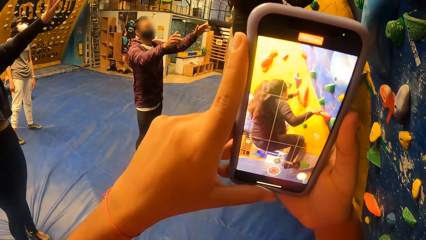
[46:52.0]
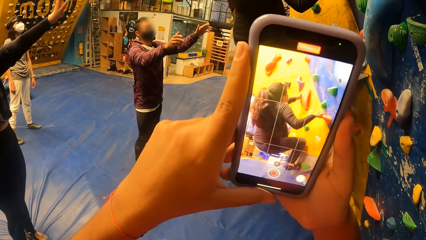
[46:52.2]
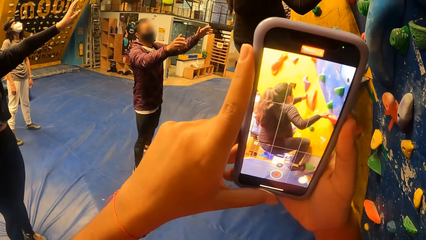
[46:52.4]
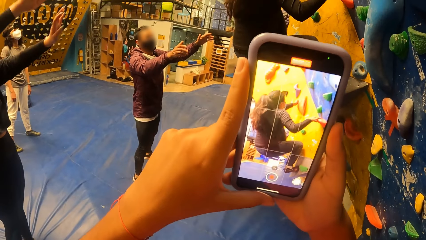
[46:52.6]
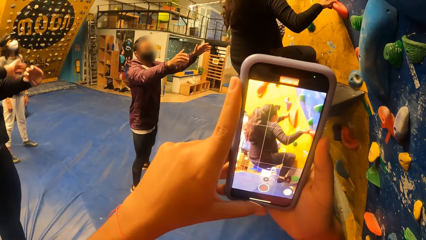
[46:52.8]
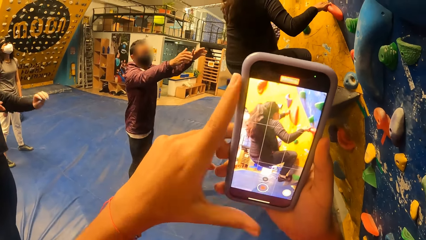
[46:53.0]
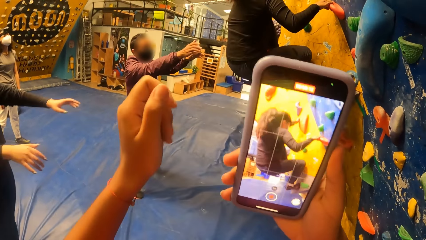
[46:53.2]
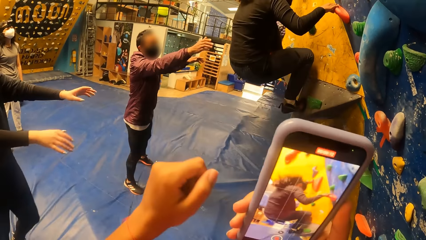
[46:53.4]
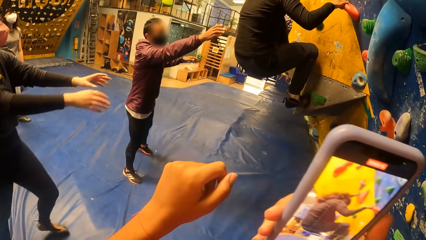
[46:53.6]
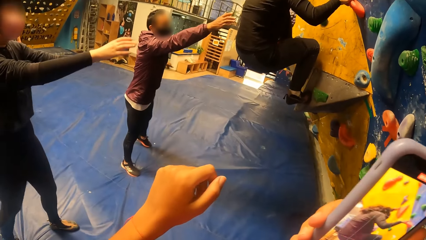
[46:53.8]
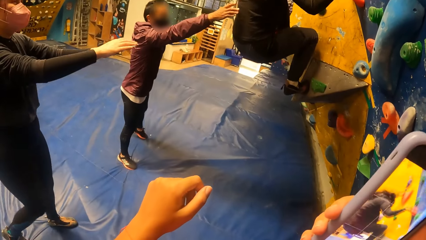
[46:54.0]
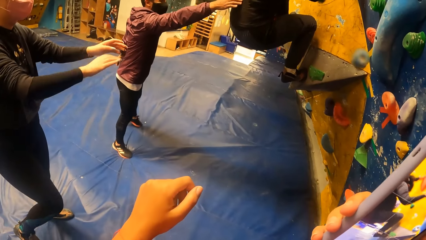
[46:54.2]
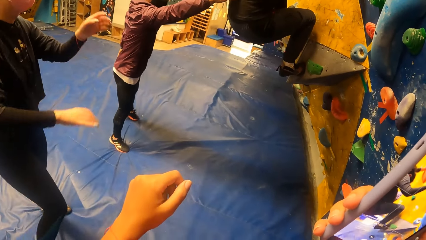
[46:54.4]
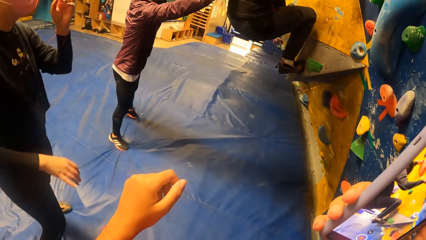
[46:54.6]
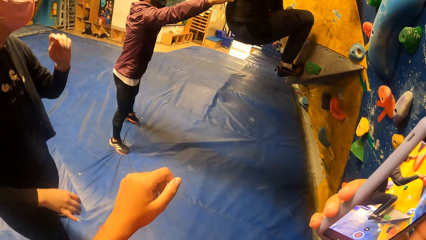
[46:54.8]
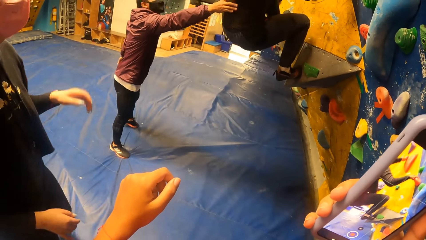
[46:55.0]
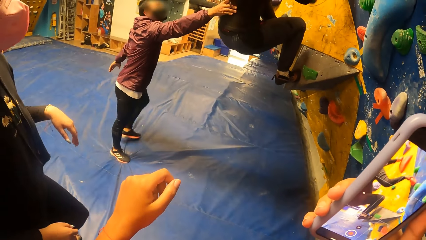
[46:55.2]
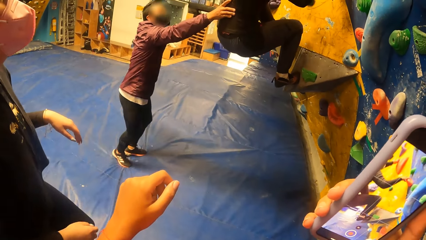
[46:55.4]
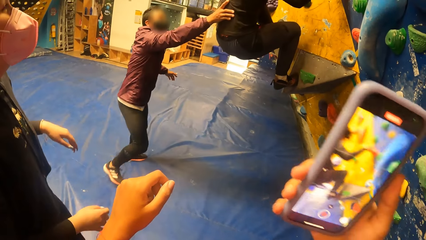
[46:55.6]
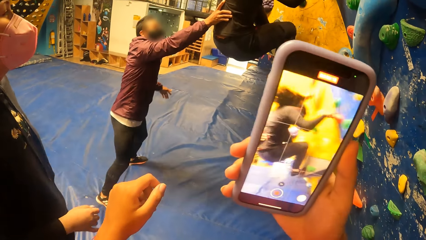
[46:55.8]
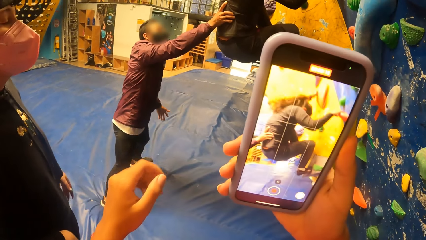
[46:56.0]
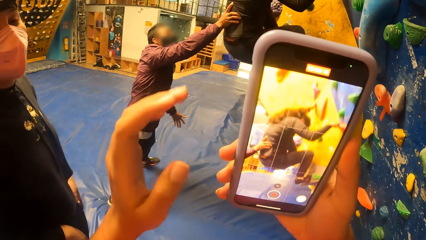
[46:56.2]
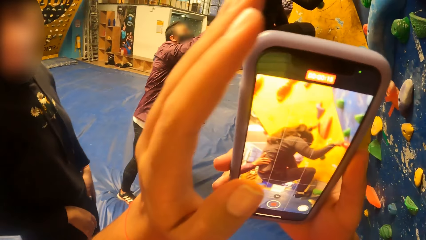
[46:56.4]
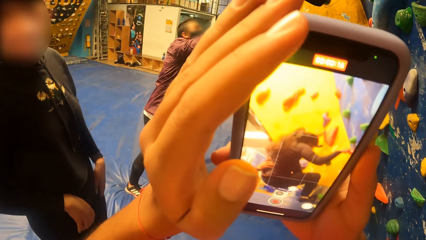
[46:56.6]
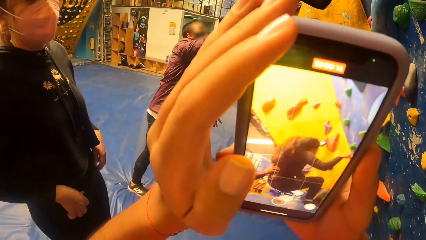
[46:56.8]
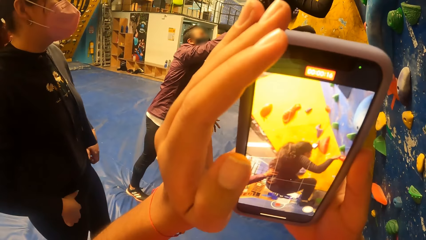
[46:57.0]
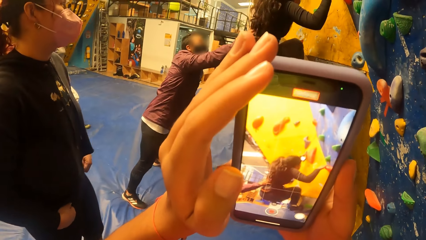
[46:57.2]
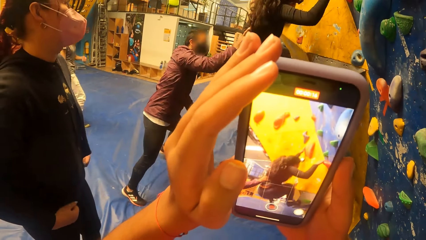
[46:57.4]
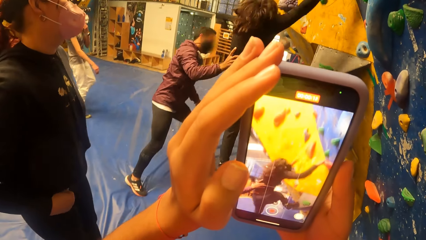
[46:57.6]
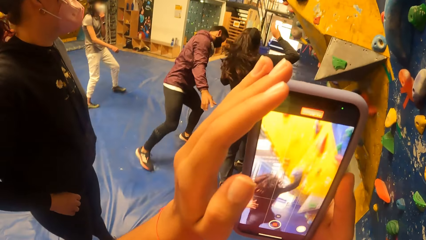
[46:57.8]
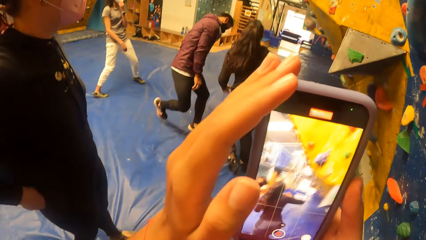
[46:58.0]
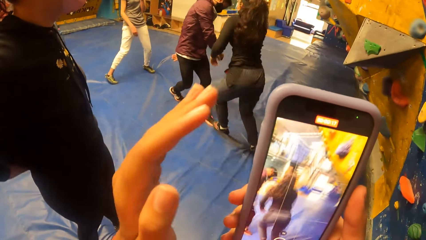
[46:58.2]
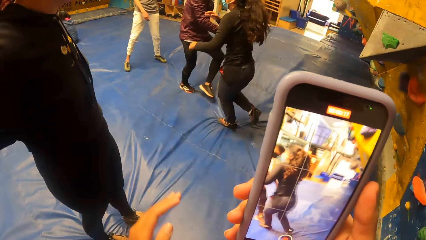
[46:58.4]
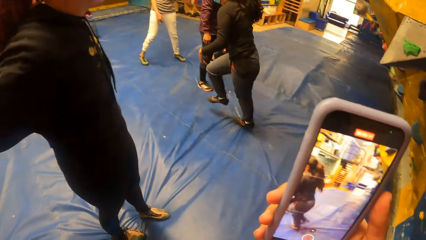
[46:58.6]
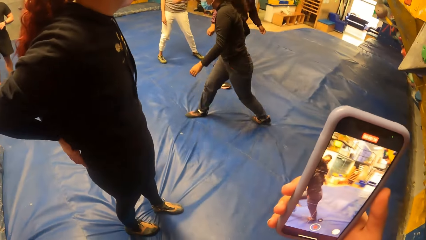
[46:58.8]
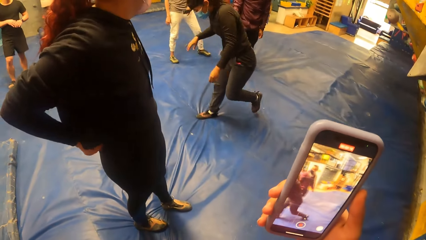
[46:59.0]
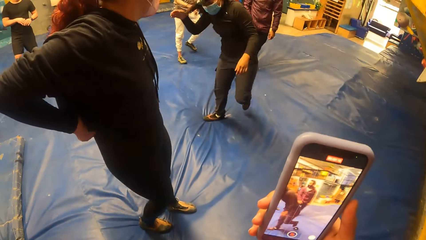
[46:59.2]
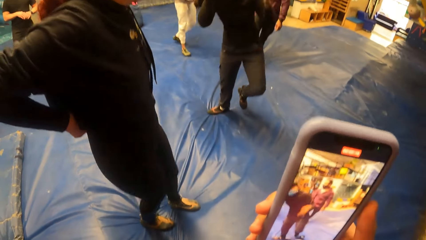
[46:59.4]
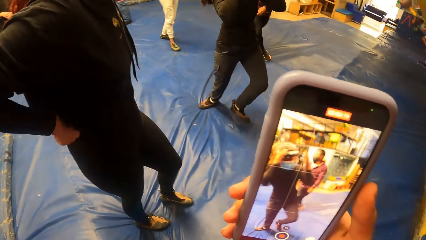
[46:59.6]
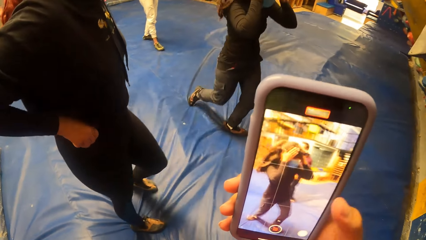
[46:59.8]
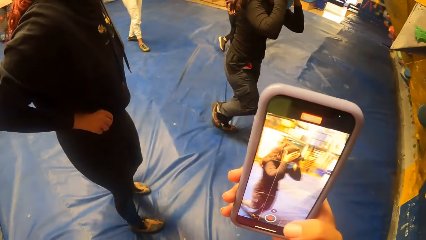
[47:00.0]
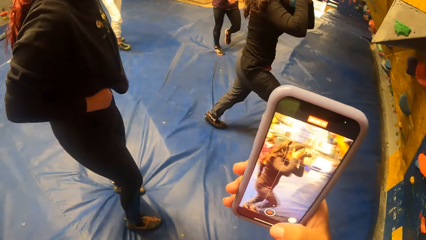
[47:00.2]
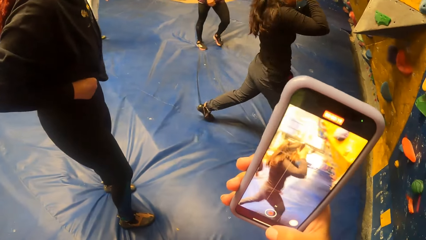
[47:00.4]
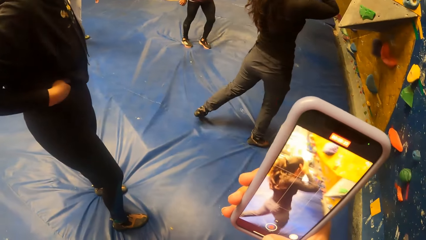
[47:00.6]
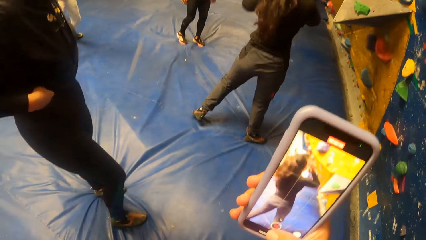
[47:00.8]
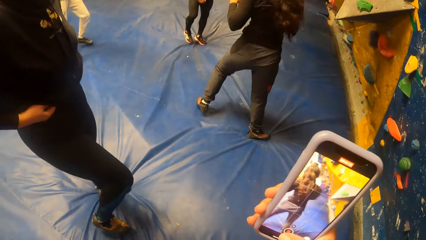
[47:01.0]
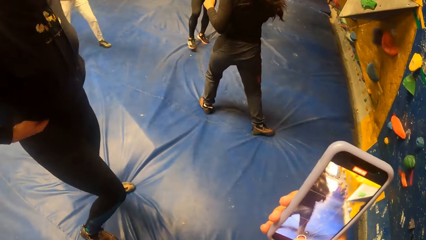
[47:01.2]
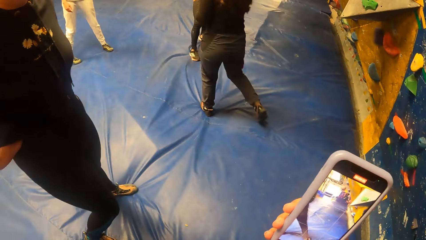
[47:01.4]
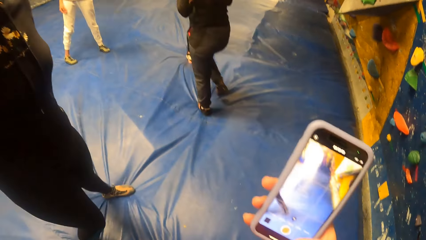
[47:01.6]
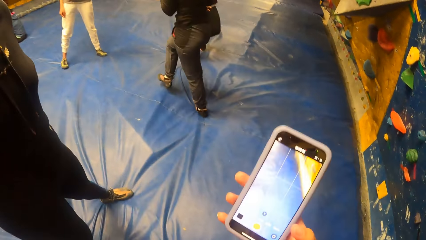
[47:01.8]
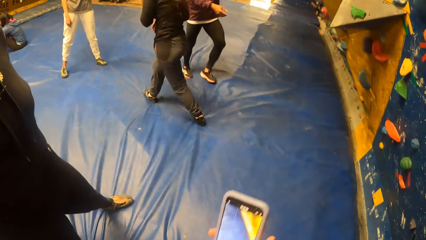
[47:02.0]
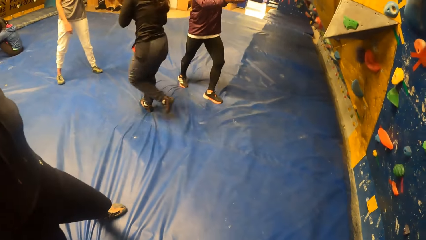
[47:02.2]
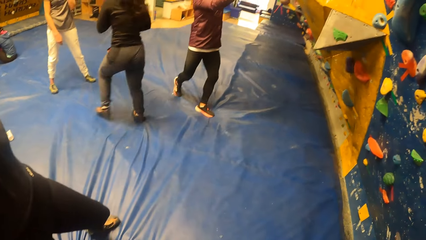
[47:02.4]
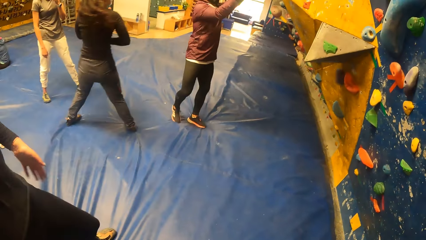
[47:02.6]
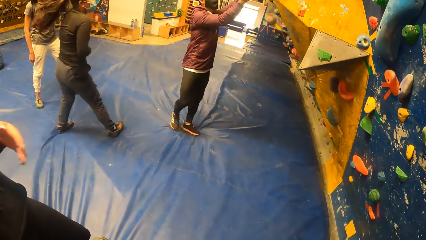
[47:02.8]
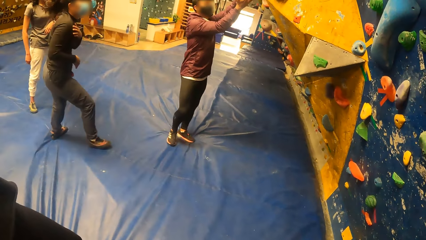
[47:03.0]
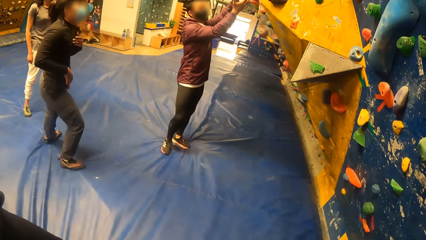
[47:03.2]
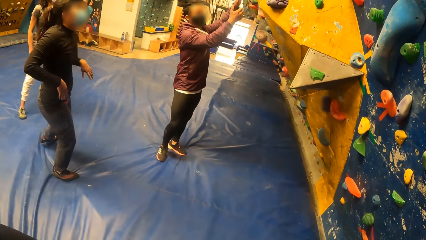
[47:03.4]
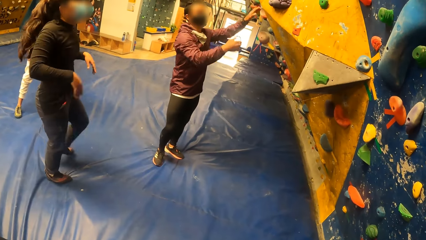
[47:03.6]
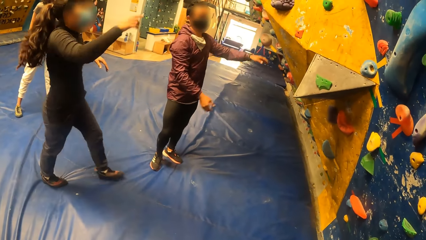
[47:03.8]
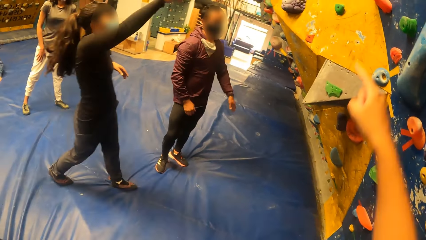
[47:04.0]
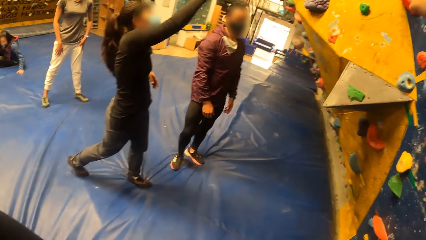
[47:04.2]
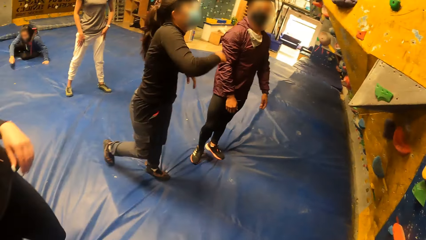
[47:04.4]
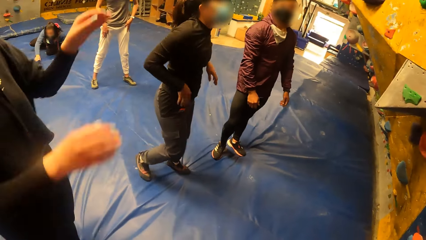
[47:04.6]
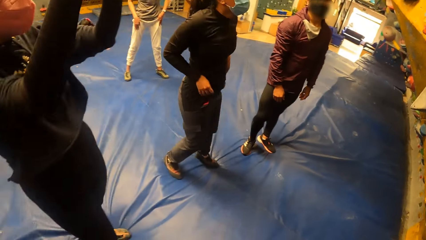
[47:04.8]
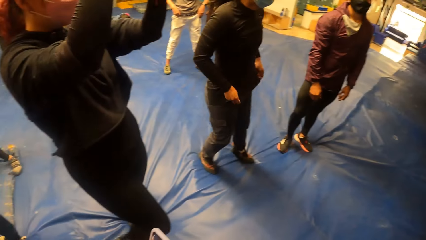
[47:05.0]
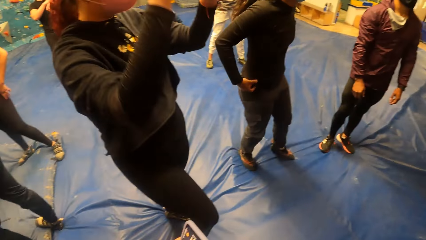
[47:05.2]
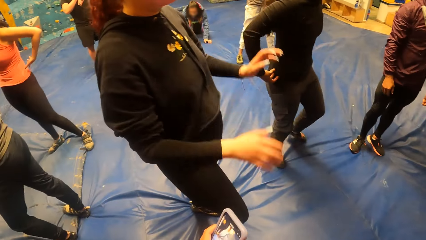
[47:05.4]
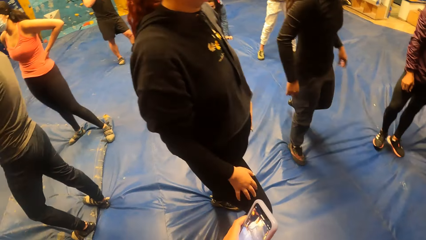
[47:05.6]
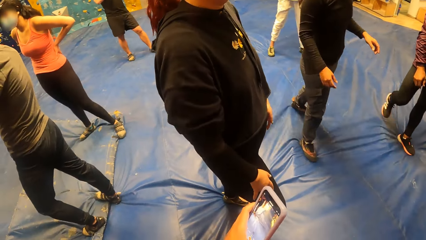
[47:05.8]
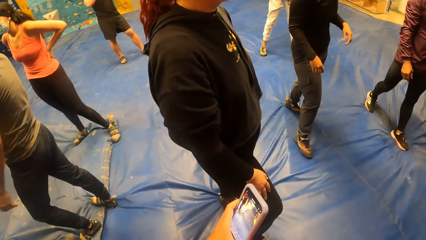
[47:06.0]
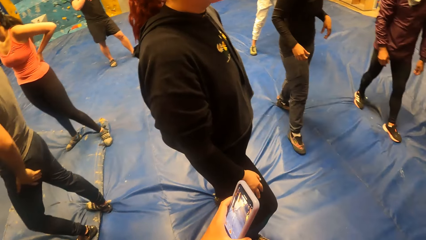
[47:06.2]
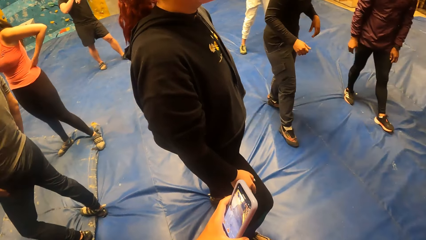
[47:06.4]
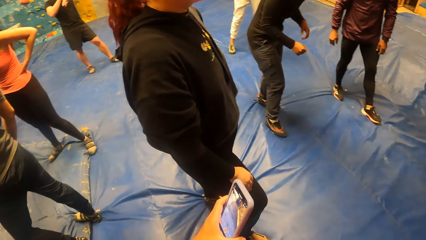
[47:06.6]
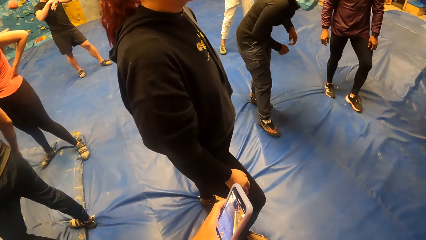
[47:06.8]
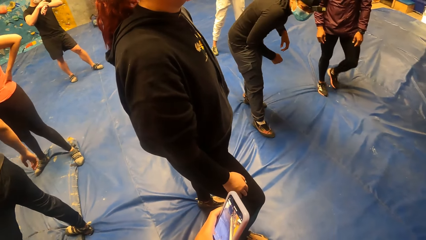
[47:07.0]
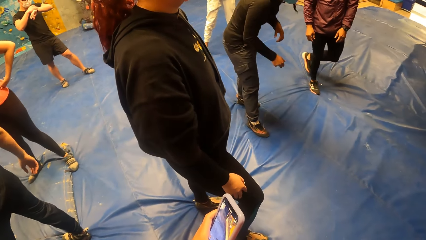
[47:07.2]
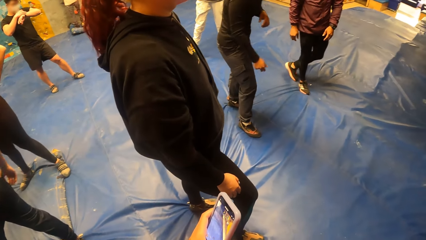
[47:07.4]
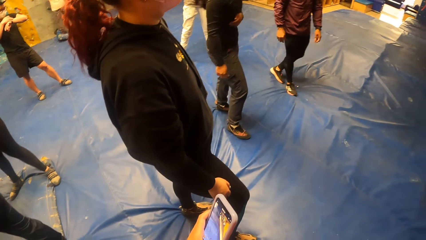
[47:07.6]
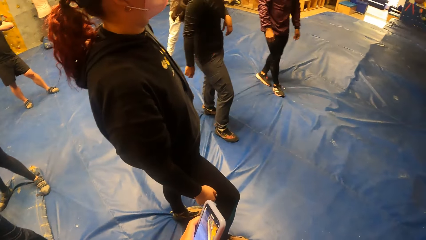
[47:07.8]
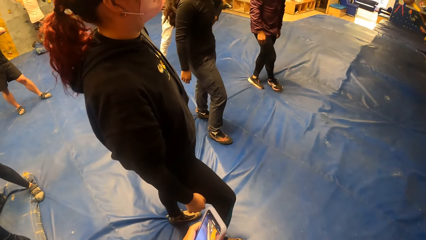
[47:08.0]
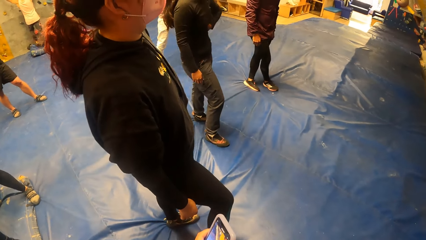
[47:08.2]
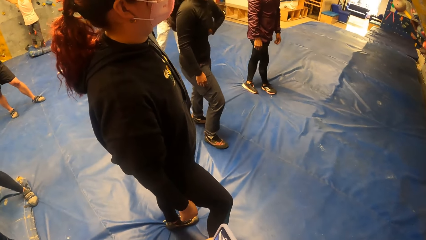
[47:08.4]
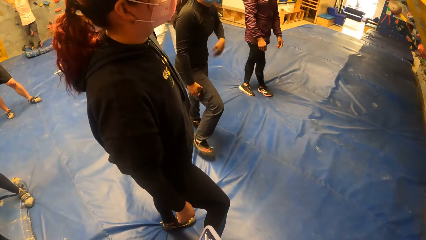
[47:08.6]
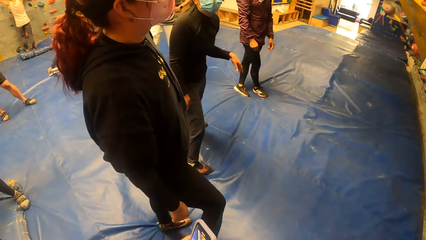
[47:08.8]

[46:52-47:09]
The woman comes down from the bouldering wall. The camera wearer raises a hand up. They interact with another woman.
